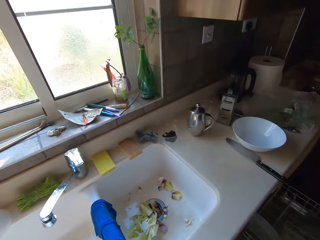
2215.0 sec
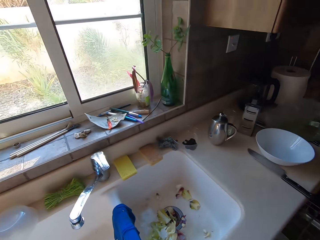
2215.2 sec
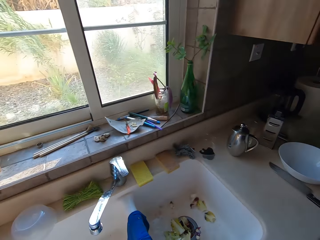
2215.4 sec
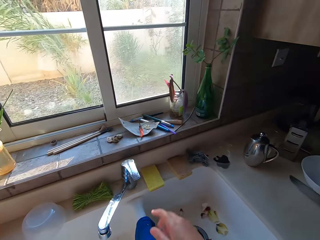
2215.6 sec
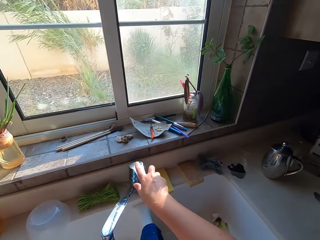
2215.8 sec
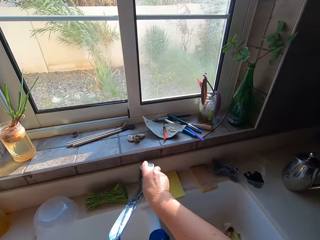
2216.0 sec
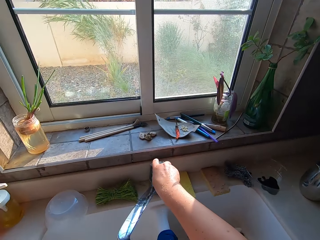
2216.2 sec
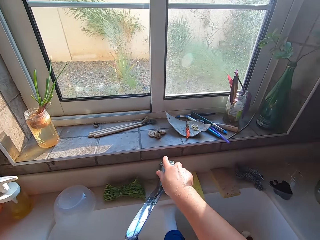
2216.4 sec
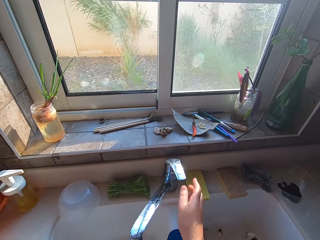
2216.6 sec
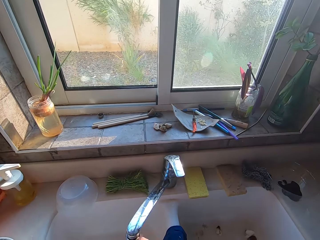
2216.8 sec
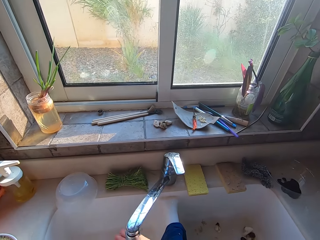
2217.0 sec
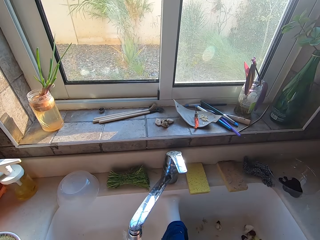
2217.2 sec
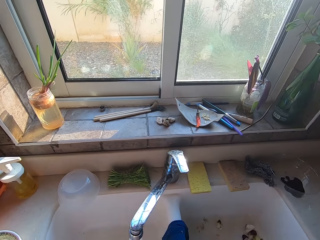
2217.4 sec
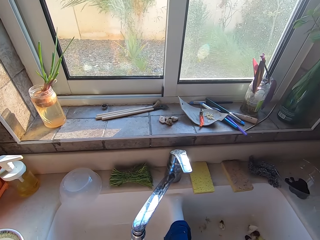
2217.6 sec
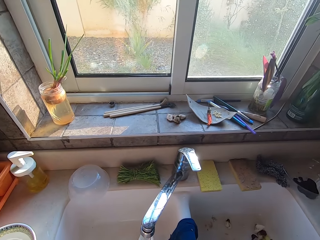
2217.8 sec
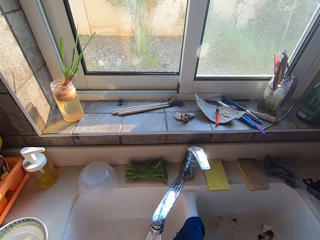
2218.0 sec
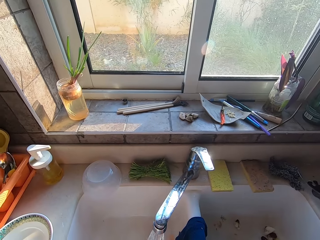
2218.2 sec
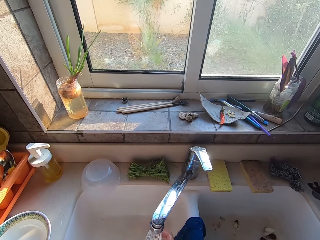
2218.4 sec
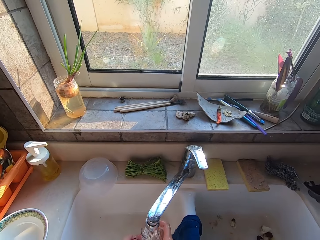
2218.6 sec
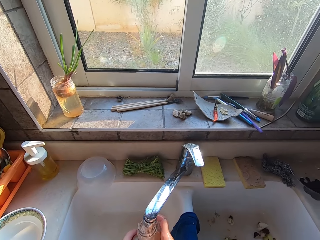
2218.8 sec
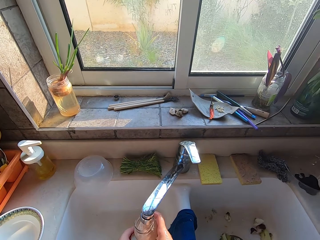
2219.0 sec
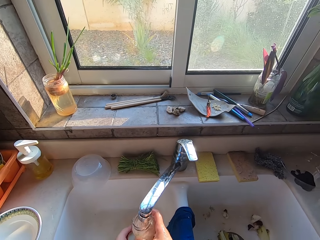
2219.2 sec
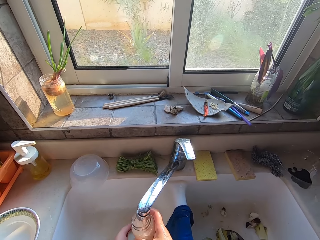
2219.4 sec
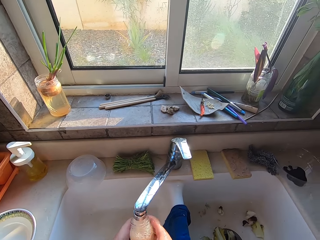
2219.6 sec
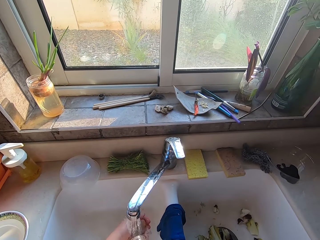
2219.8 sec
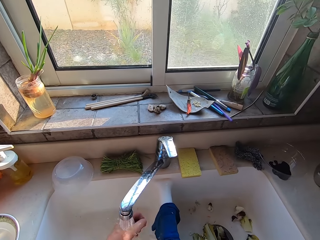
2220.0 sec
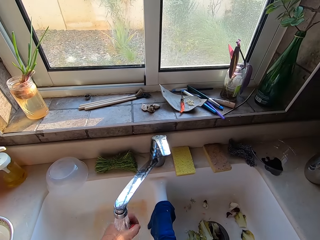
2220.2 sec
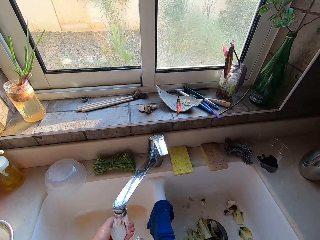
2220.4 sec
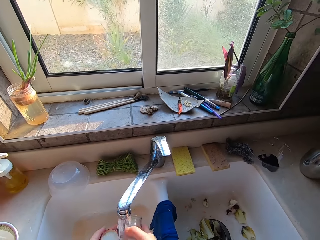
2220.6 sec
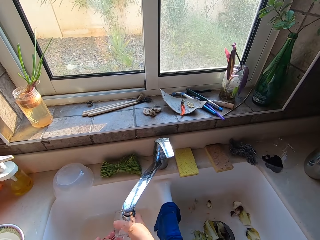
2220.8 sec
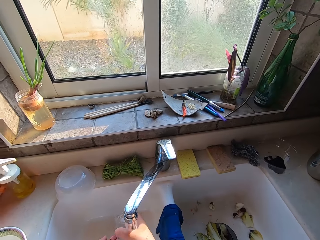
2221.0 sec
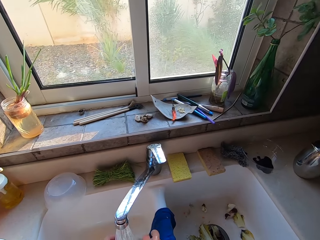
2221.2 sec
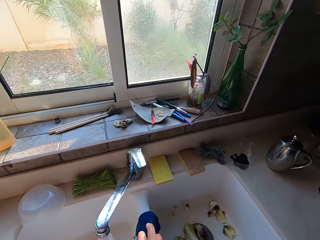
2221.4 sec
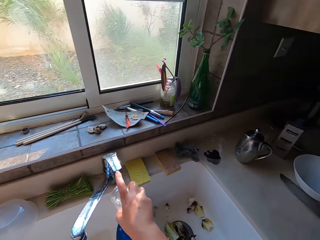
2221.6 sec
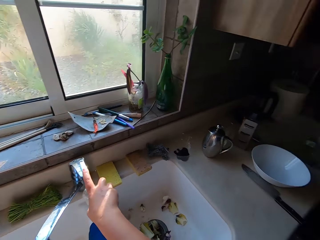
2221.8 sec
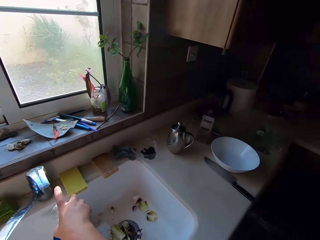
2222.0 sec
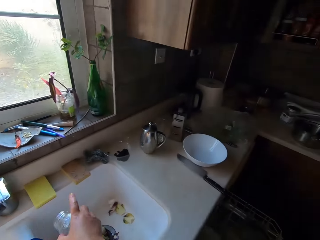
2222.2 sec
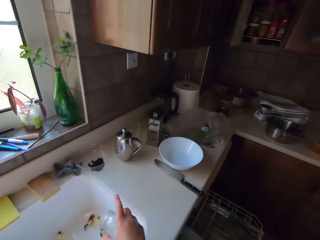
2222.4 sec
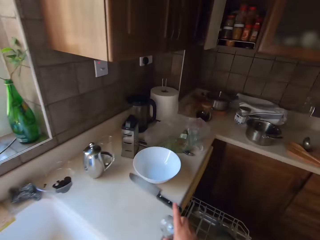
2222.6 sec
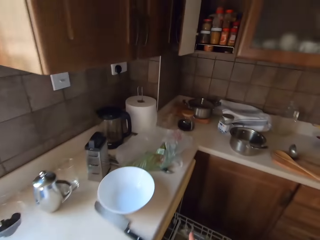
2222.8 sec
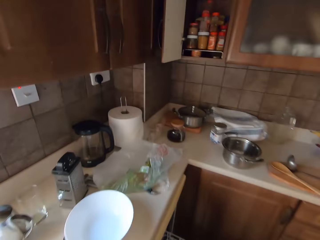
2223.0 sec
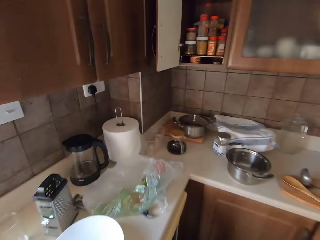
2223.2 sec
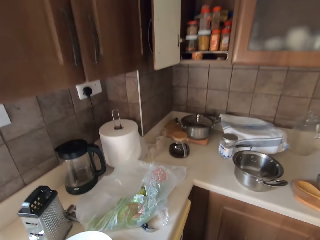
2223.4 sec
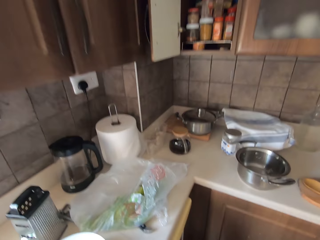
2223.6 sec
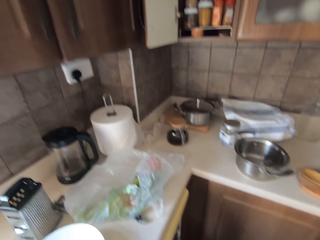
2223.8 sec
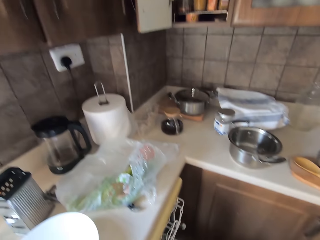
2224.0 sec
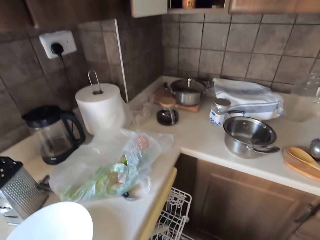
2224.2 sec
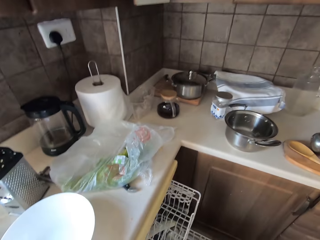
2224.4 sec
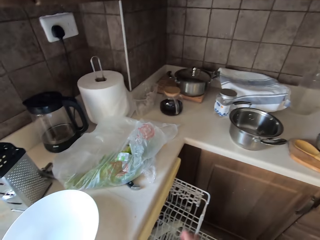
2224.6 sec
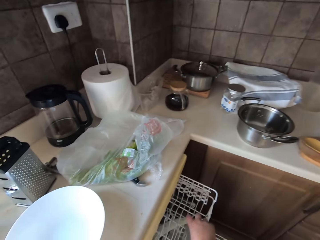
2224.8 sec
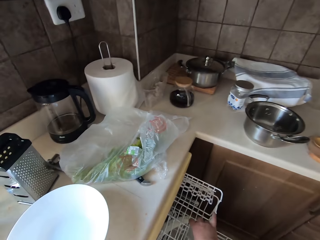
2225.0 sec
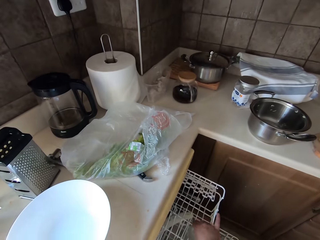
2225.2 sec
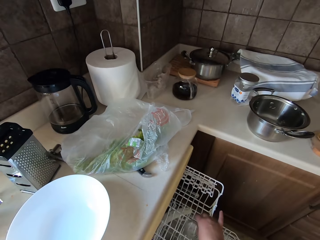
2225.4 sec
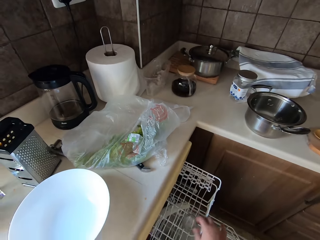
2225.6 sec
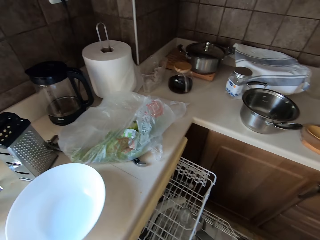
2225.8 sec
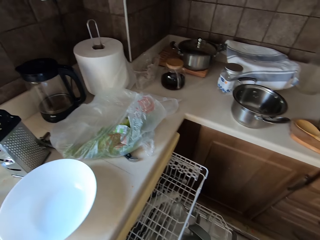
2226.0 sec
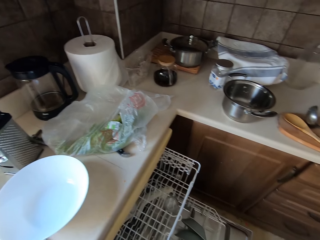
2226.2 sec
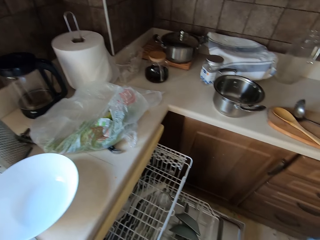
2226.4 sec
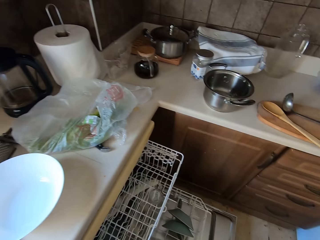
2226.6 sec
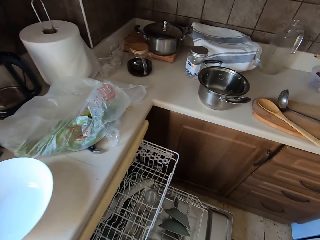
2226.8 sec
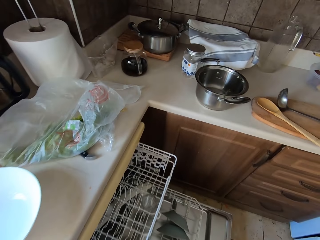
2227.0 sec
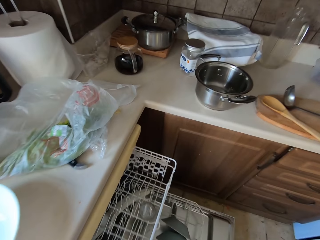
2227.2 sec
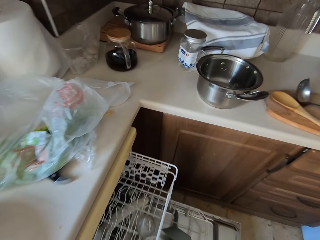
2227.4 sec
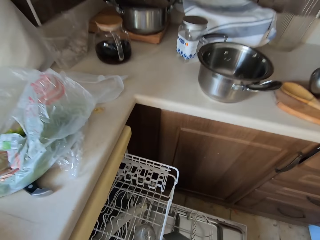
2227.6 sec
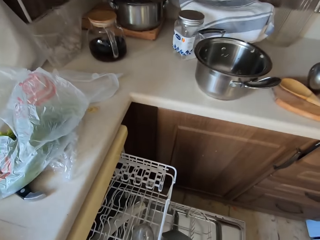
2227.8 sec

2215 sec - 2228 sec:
The camera wearer closes the cabinet door. They open the tap. They put water into the can or glass. They wash the can. They pour water in the sink. They close the tap. They walk around. They pull out a dish rack. They place the glass in the dish rack.

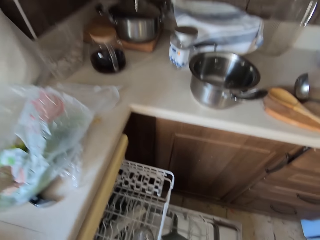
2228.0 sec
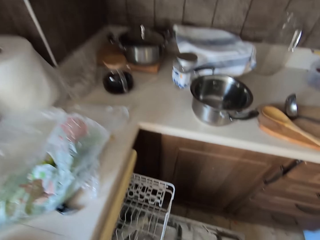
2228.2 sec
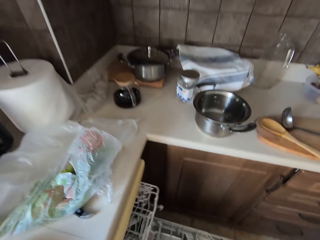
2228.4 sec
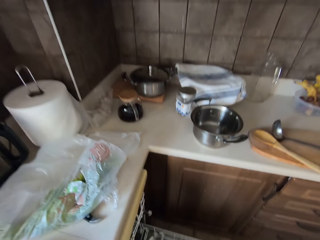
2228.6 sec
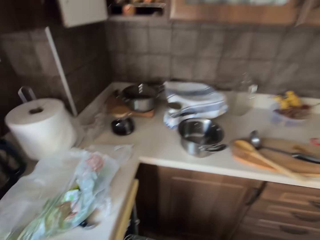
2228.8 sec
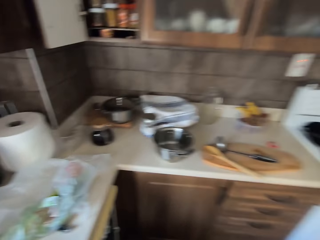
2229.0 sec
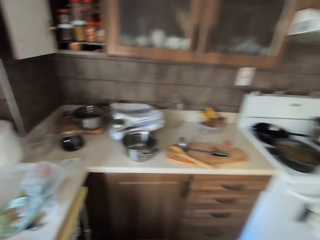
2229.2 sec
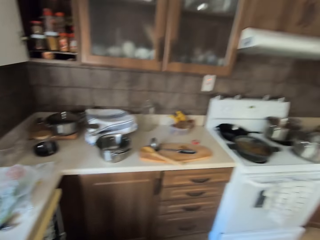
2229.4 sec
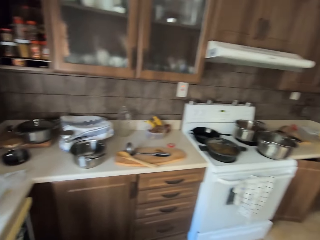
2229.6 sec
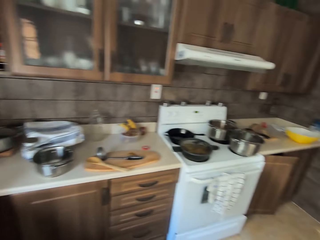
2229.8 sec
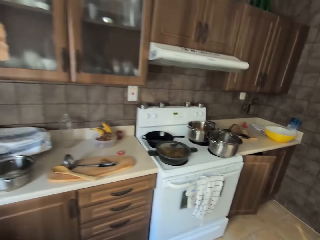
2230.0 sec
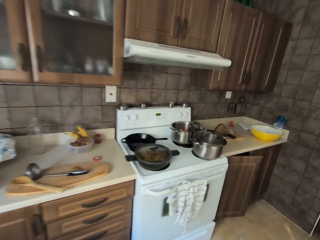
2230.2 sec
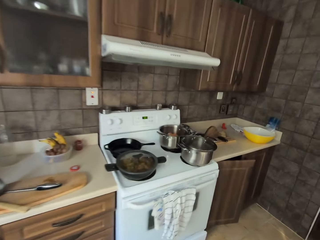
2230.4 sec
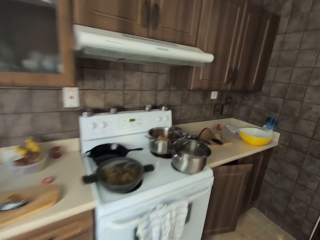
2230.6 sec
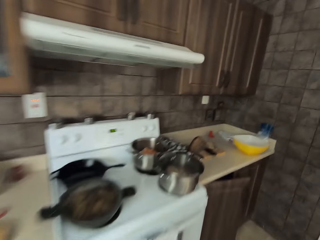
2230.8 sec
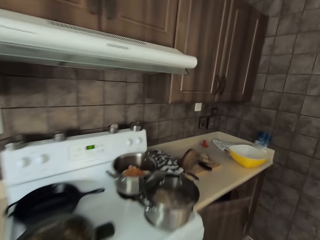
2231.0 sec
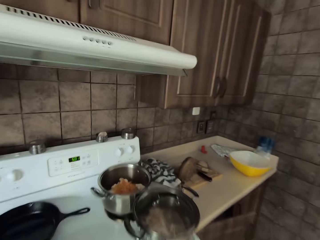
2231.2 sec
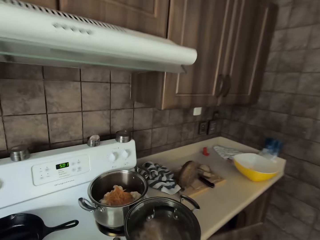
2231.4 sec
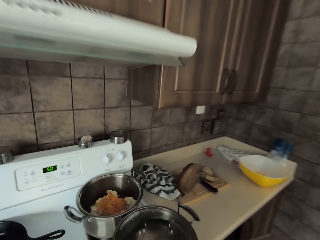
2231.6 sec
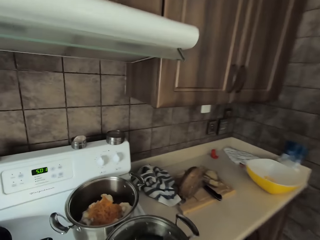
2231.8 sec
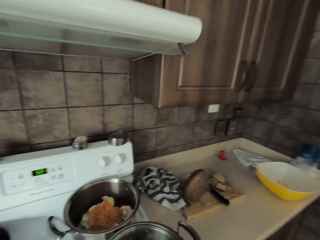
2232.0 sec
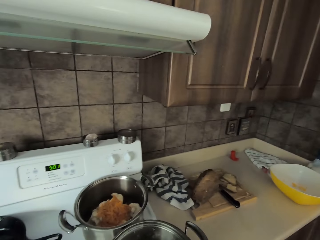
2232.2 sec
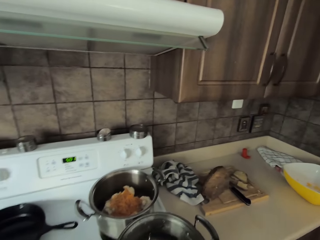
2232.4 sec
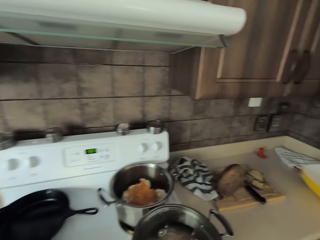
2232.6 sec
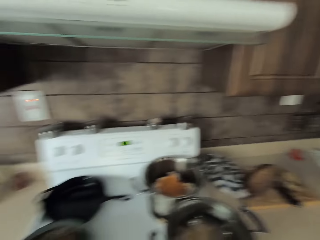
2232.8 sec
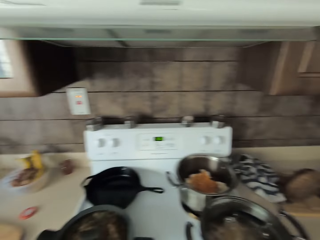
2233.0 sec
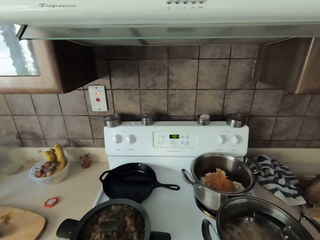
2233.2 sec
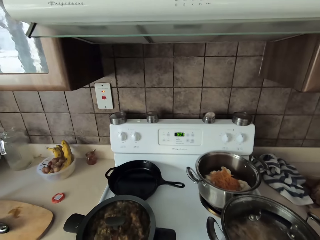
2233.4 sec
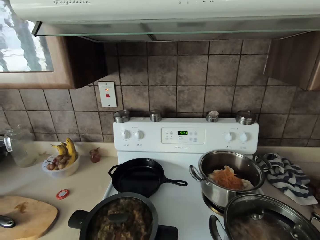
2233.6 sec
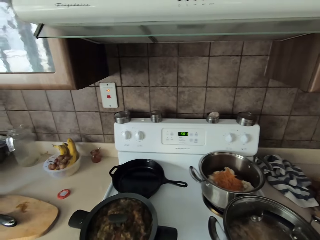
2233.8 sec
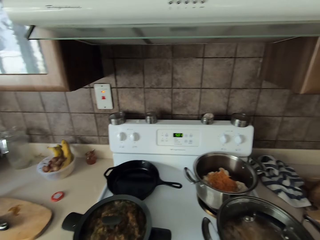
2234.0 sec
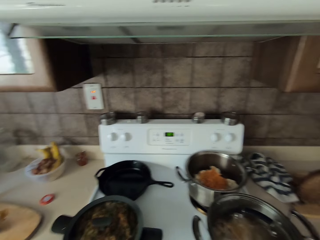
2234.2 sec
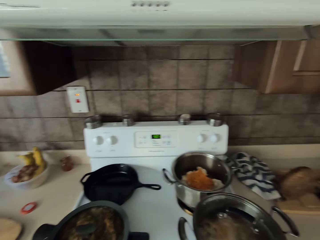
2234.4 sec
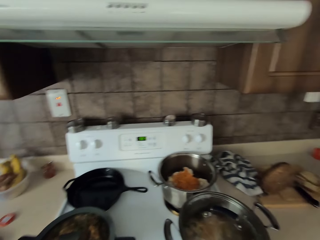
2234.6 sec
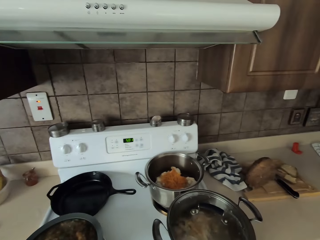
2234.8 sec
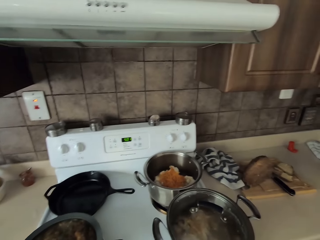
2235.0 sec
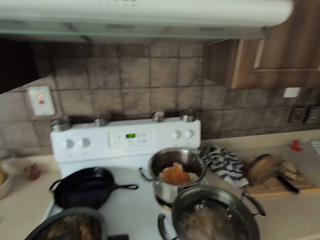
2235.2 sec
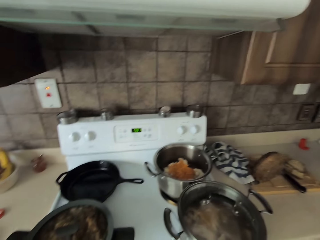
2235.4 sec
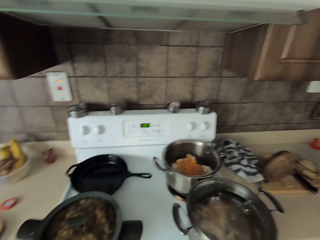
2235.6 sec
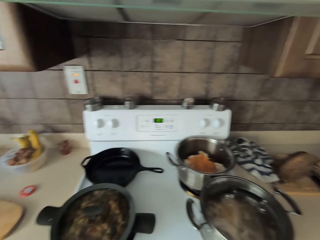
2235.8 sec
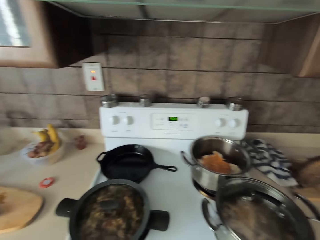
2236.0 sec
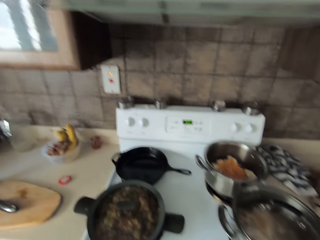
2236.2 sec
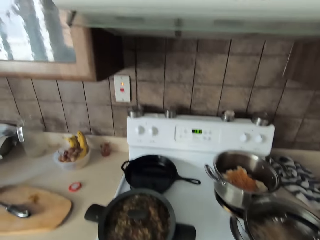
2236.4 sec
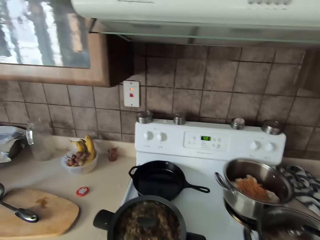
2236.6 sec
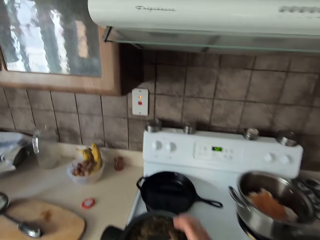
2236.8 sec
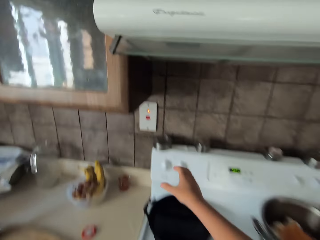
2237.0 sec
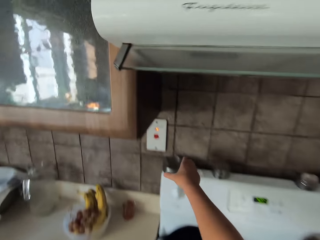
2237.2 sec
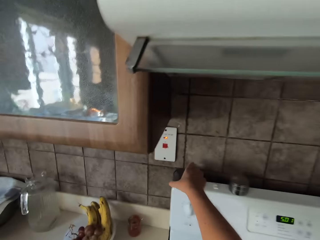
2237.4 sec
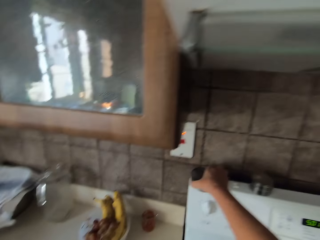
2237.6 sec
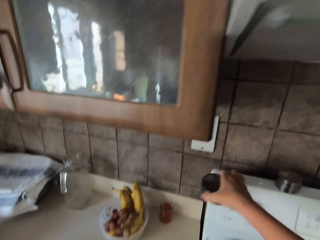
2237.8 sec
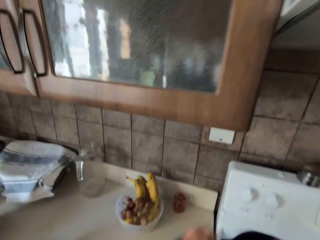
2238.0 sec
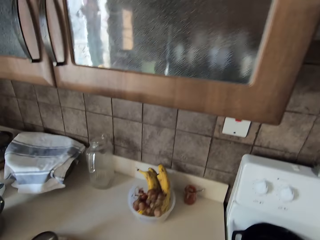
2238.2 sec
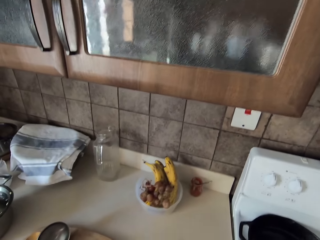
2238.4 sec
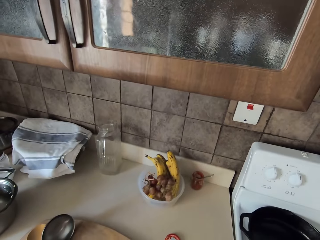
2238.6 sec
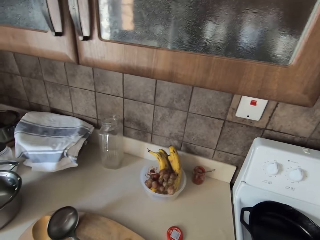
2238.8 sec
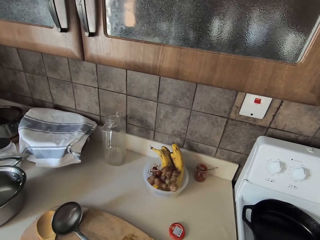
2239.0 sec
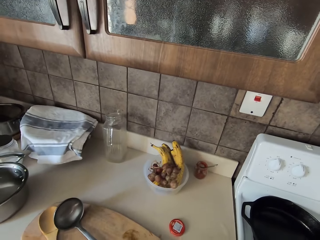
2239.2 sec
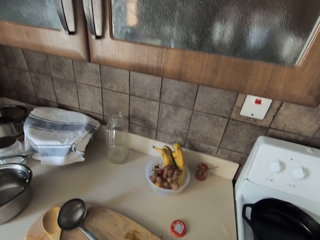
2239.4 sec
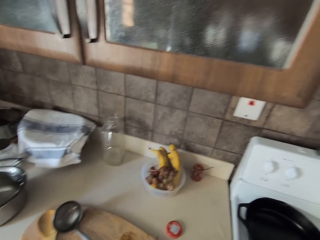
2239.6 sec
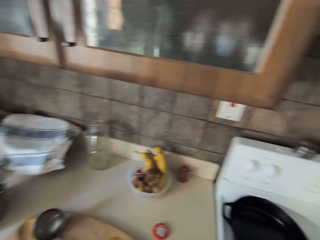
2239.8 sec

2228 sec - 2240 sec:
The camera wearer pushes the rack inside. They walk around. They look at the food in the cooking pots. They grab a steel can of spice.
